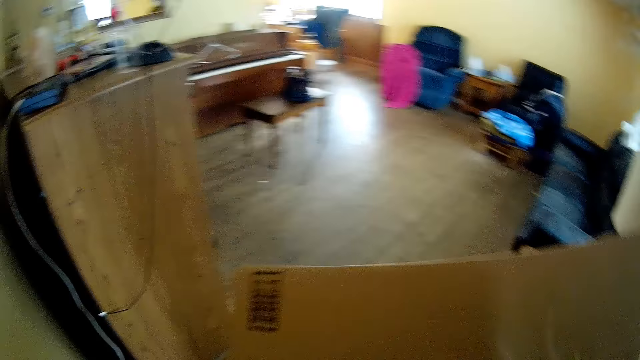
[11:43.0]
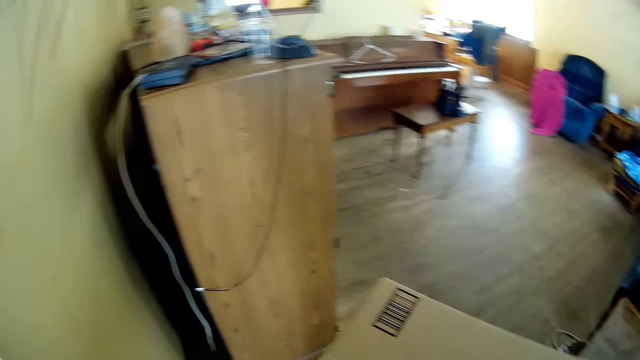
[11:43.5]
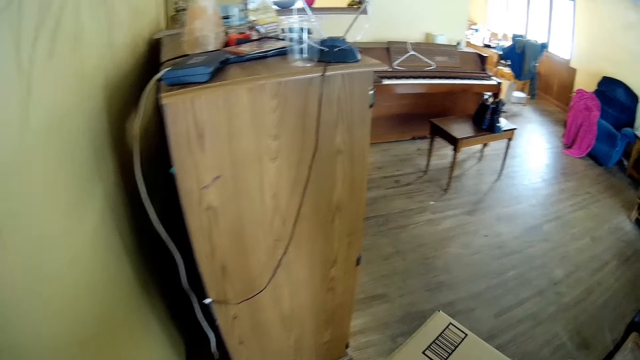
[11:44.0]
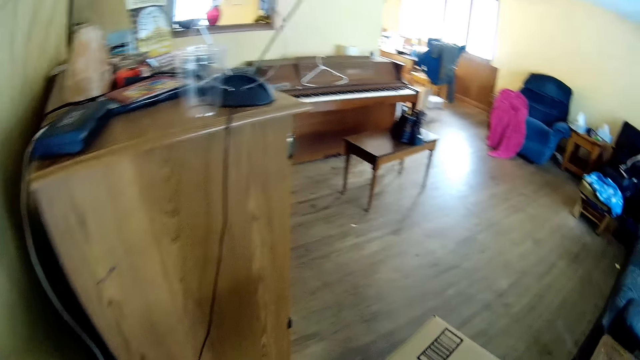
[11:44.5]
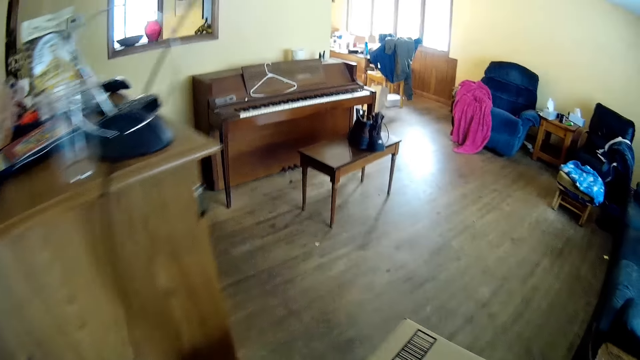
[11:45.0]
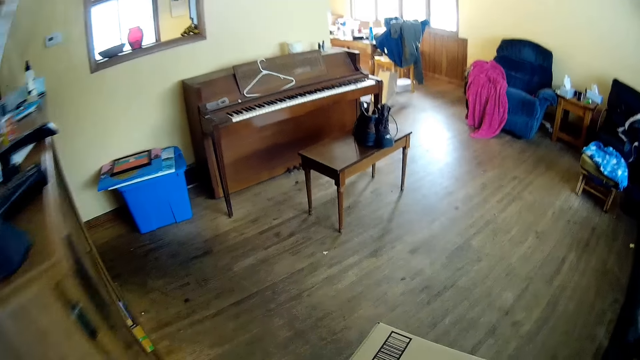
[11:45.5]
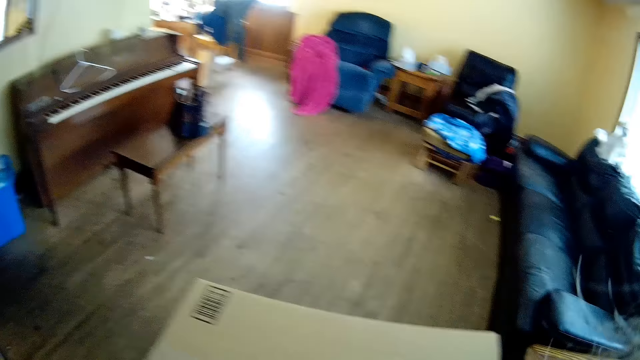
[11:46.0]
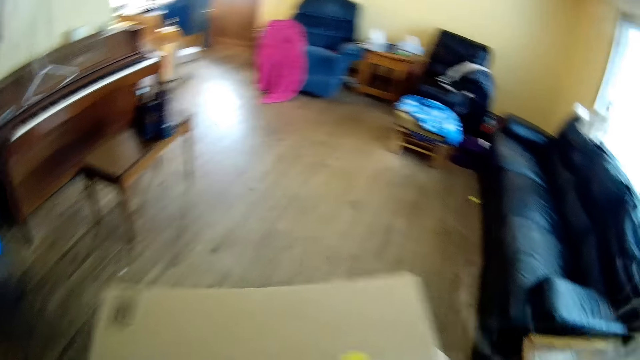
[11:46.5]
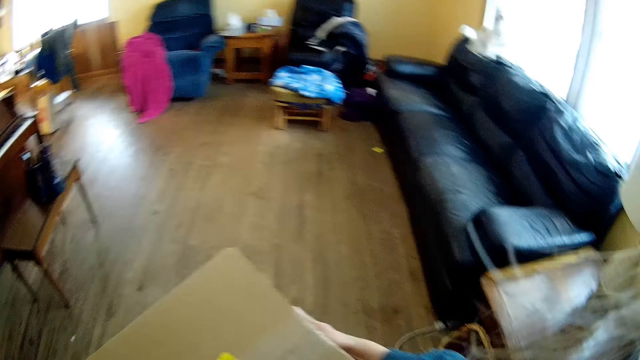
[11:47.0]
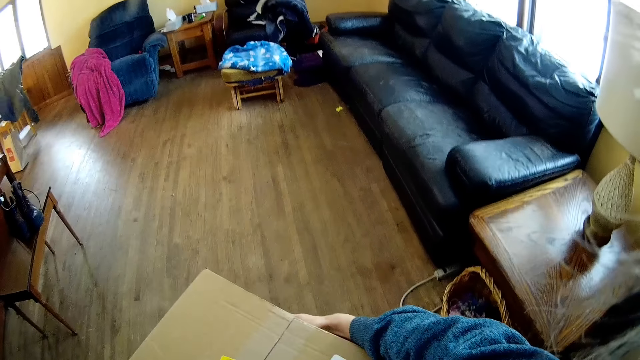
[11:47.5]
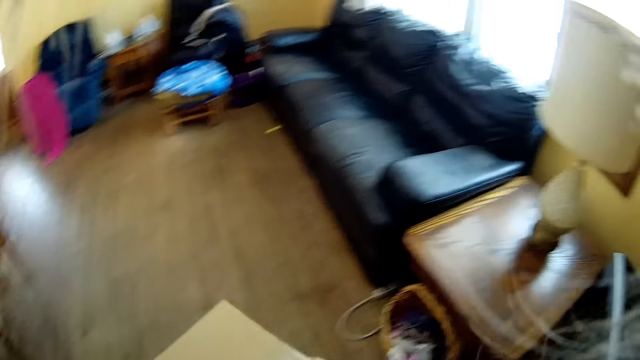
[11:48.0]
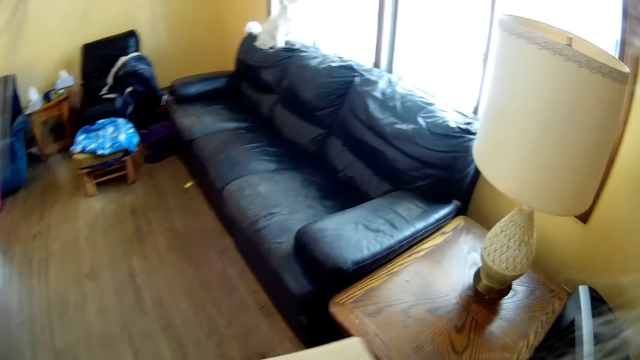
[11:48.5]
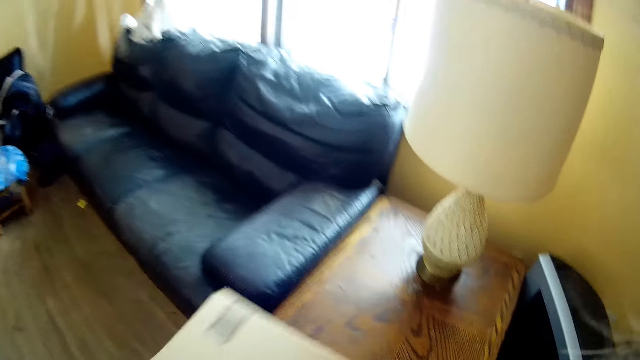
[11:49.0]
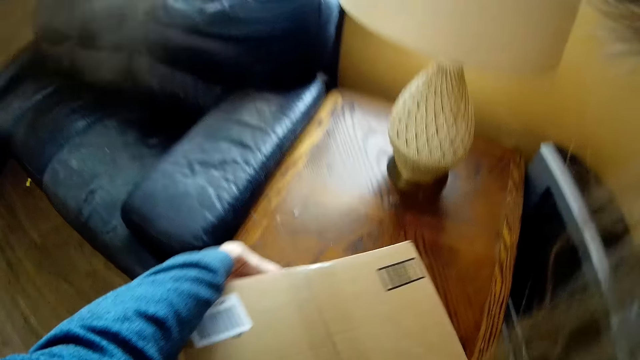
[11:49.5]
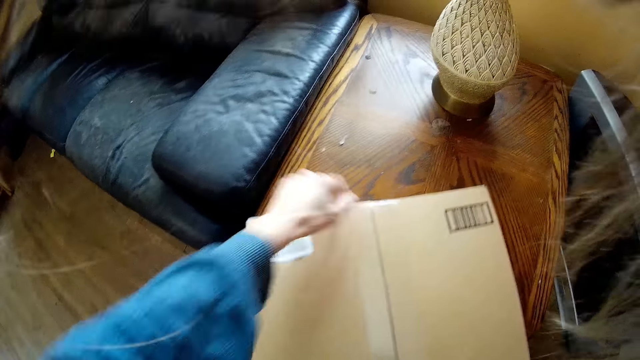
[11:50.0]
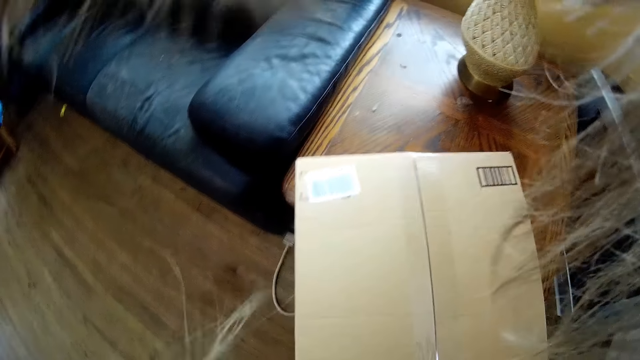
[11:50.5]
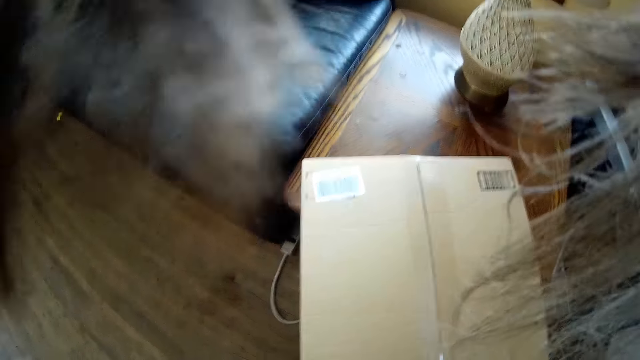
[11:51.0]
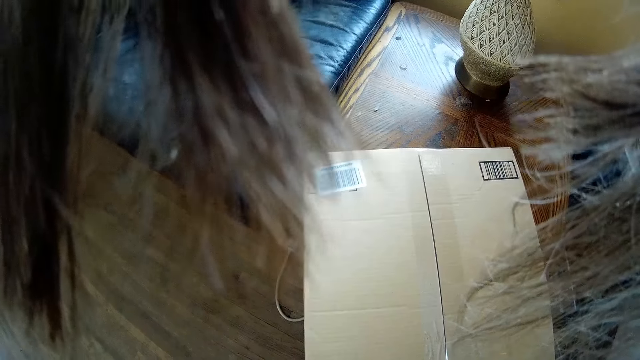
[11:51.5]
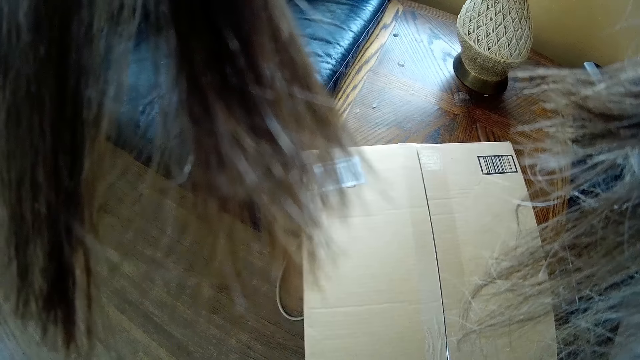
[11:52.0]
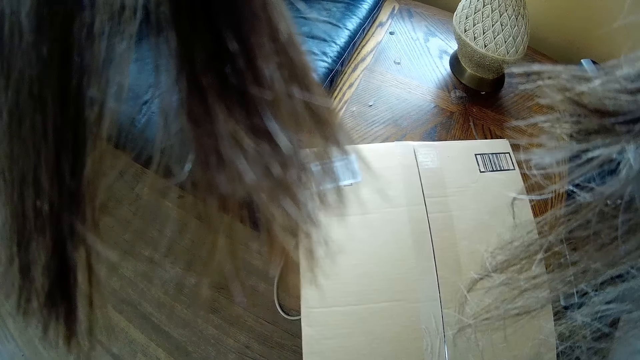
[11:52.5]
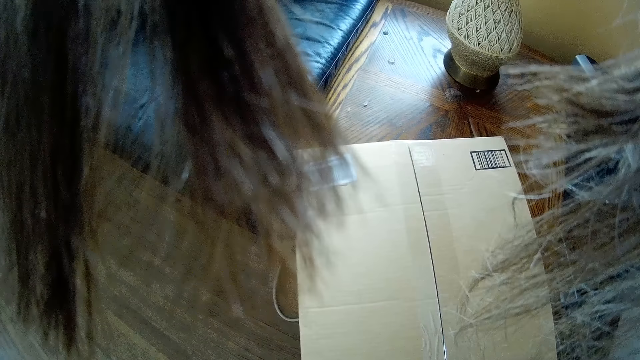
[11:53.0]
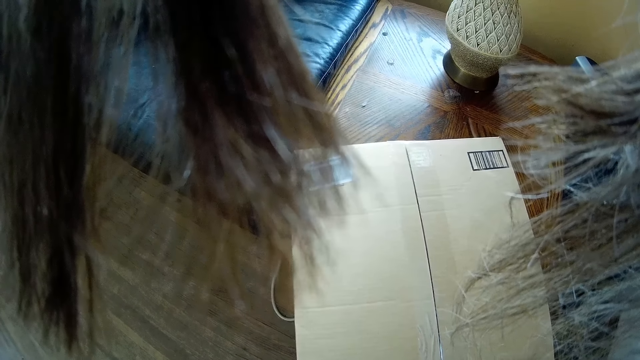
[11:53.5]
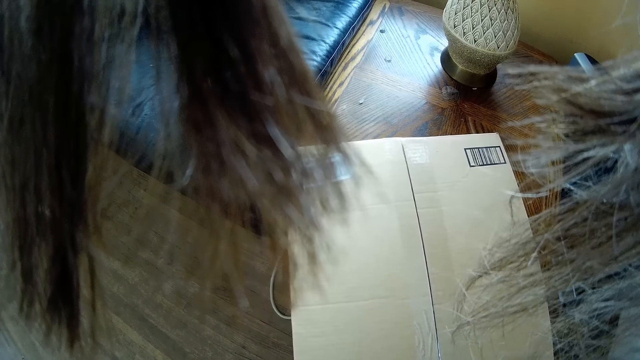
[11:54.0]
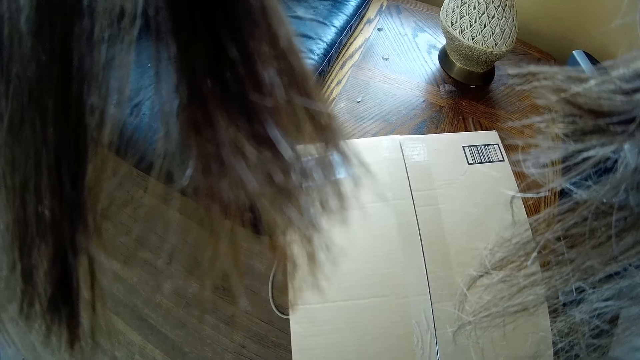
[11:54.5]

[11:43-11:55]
The camera wearer looks around. He turns towards a table. He drops the package or carton on a stool with both hands. He stares at the carton.

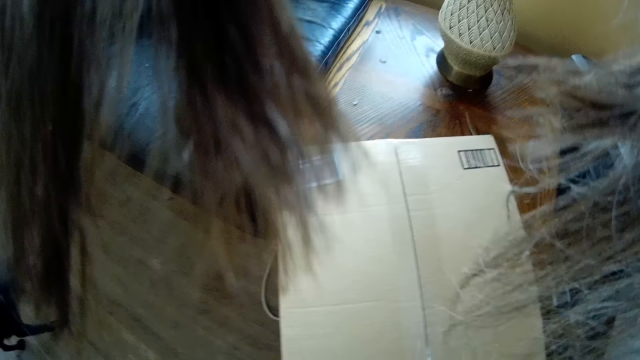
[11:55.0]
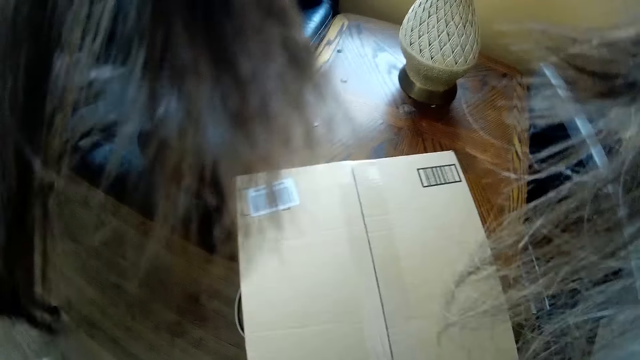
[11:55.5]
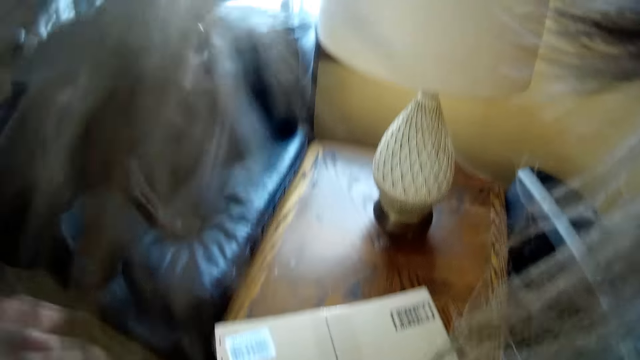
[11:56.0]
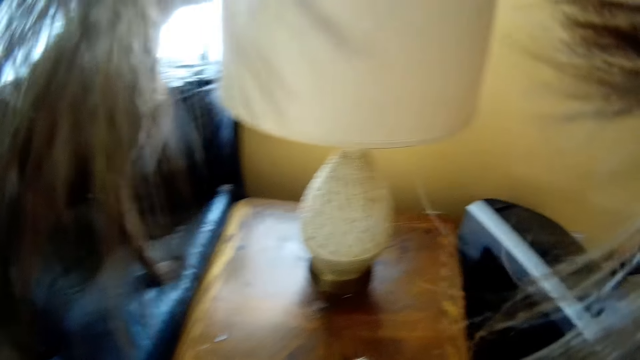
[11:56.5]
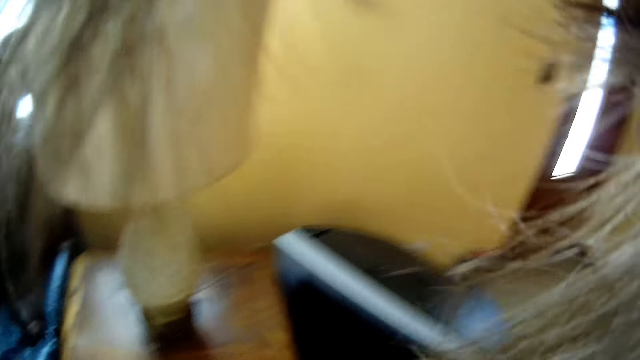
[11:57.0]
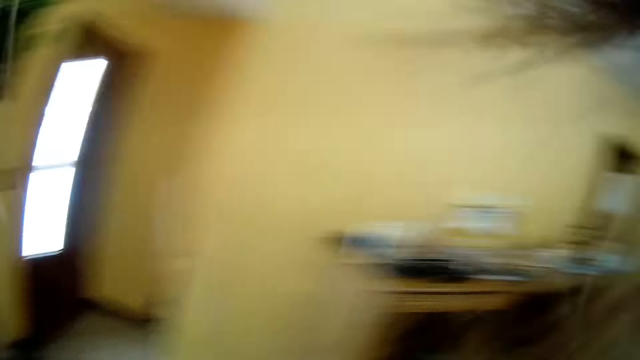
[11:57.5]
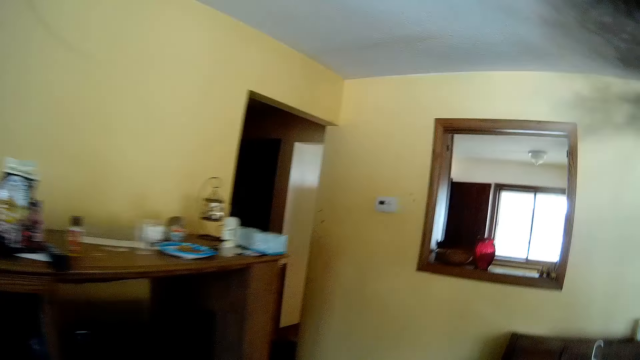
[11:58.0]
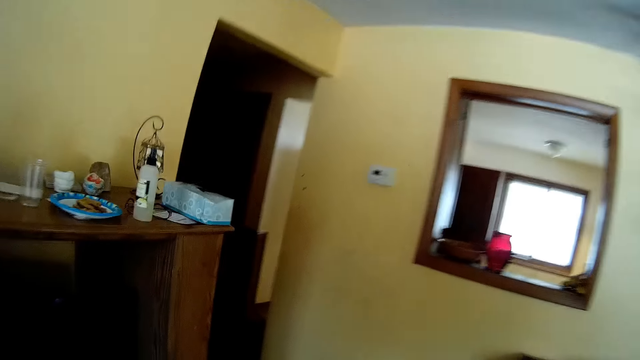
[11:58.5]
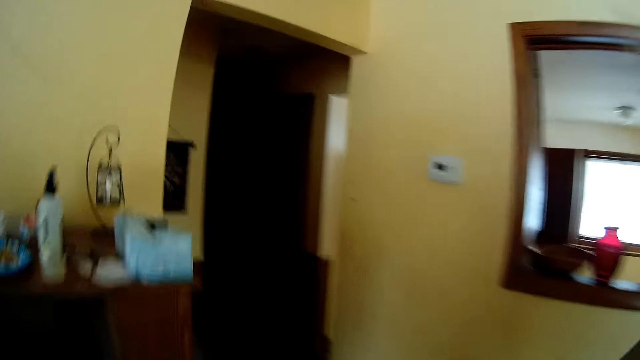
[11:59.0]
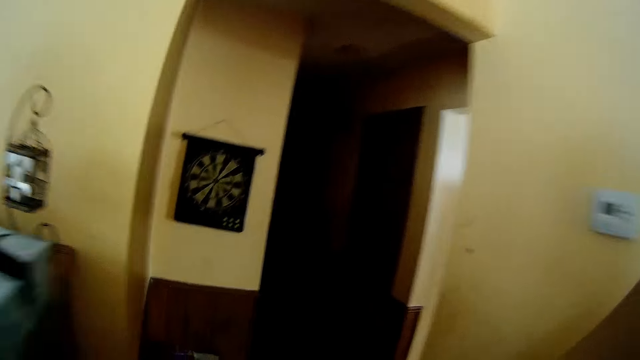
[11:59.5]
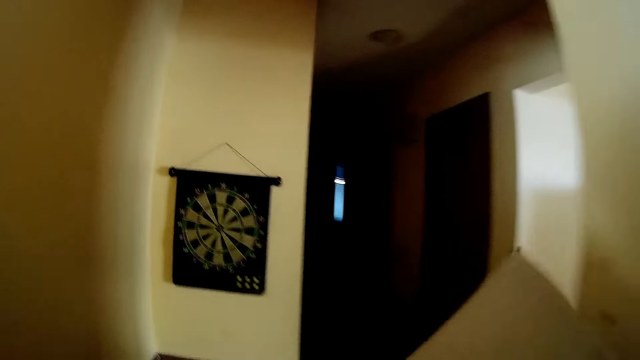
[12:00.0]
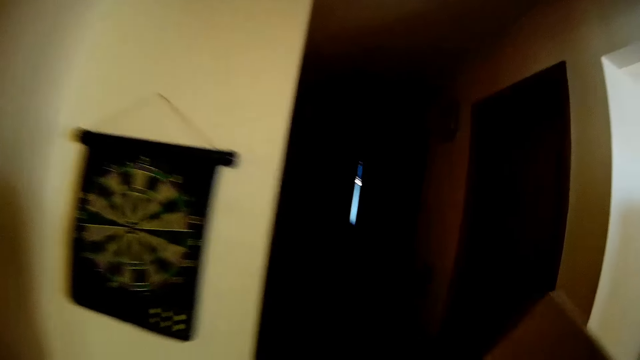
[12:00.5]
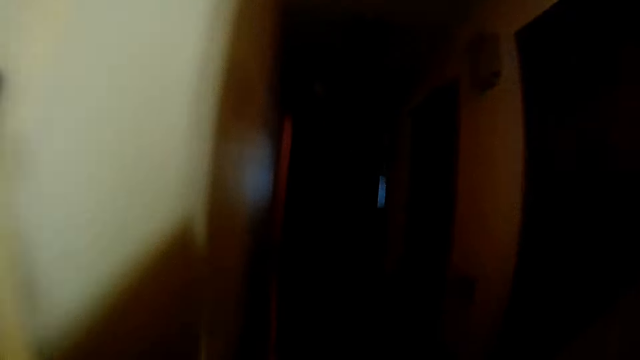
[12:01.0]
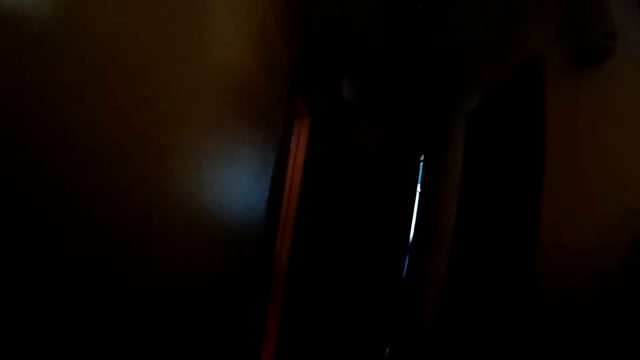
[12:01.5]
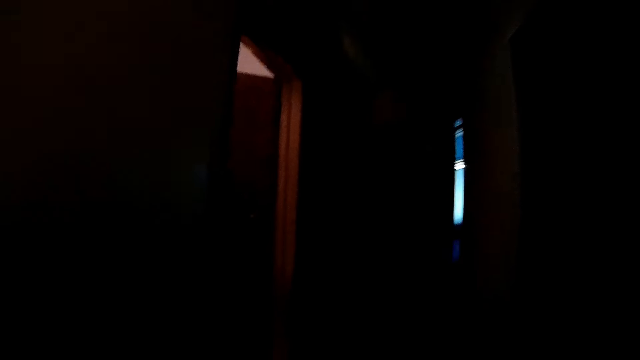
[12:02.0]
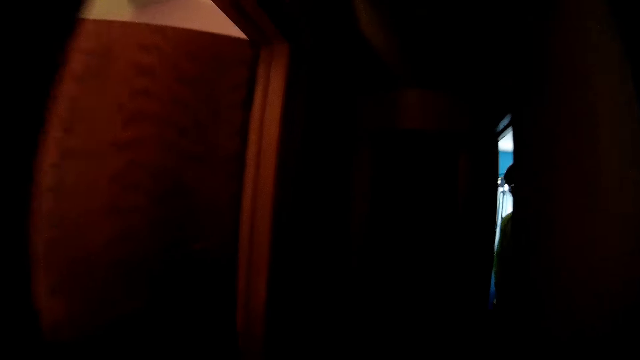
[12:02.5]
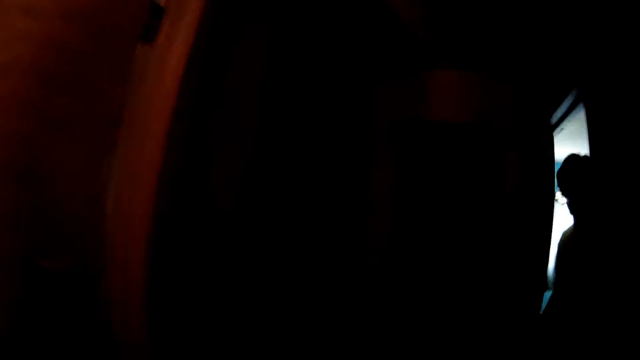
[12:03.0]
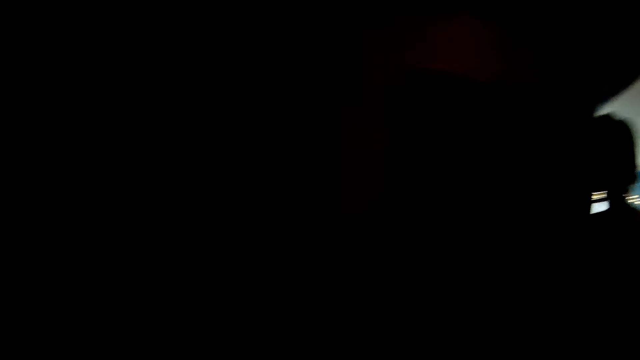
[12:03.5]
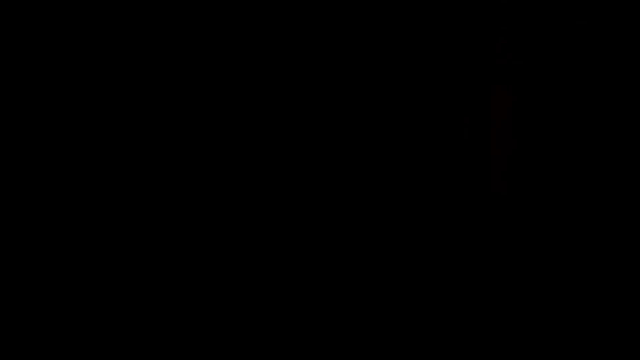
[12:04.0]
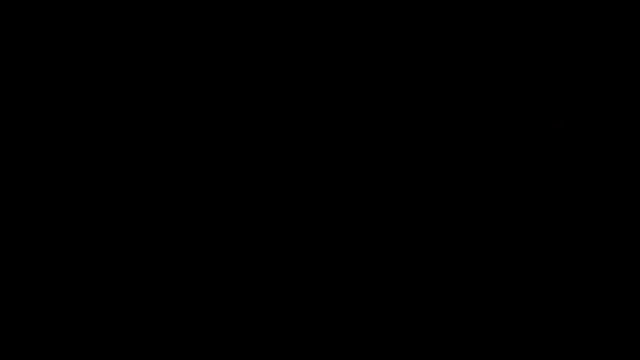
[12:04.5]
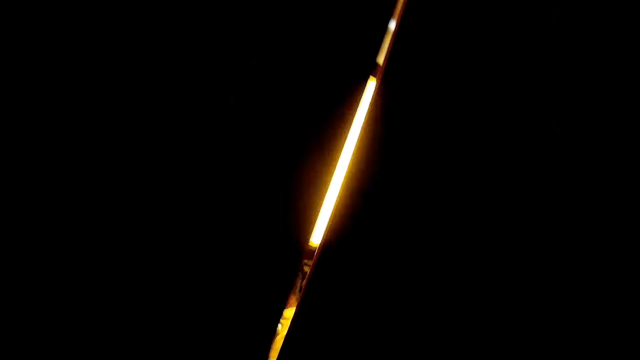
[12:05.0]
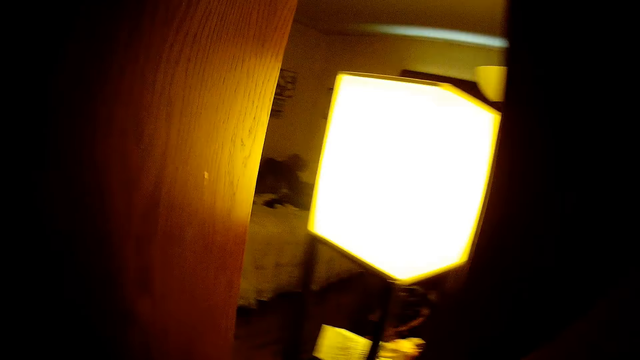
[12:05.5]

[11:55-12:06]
The camera wearer walks around a house. They walk past a passage into a room from the sitting room. They walk past a man in the passage. They open a door.
